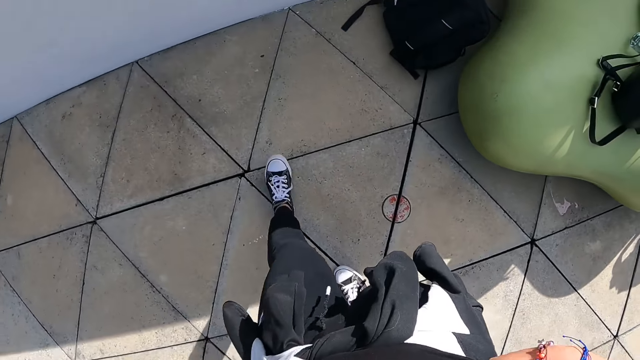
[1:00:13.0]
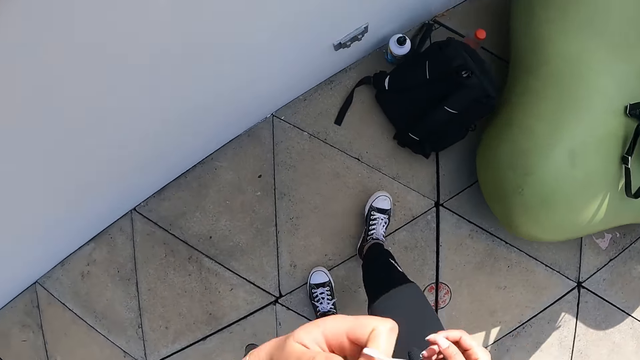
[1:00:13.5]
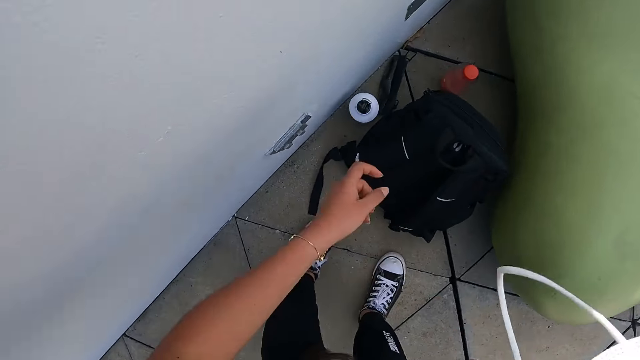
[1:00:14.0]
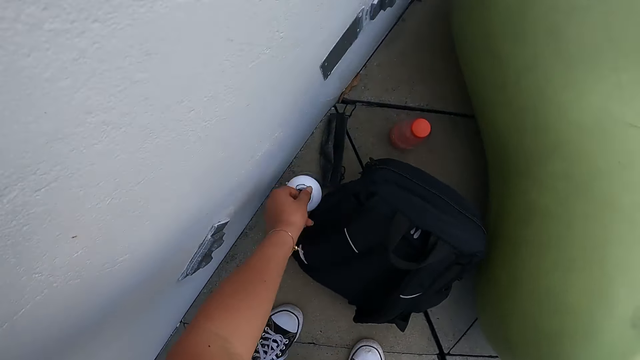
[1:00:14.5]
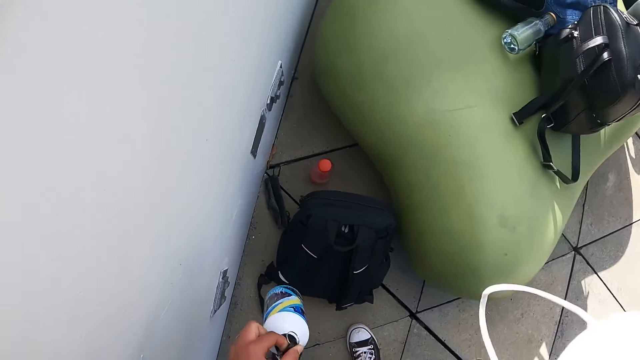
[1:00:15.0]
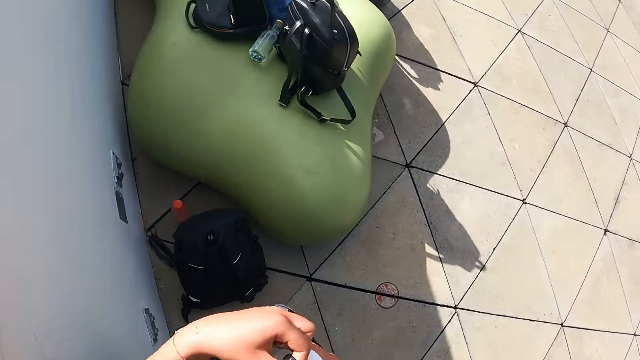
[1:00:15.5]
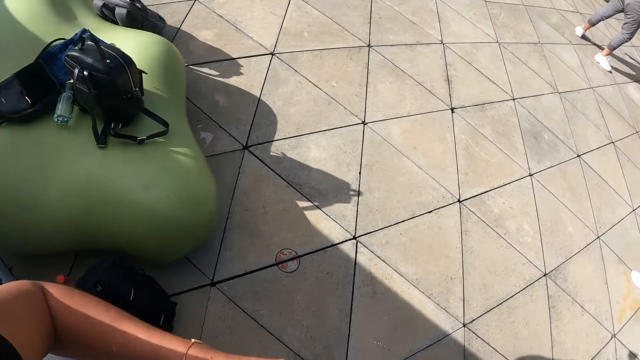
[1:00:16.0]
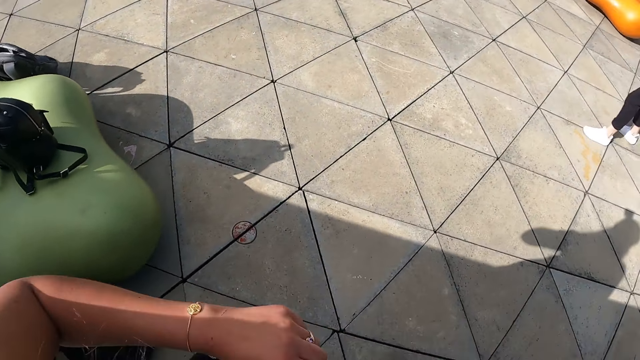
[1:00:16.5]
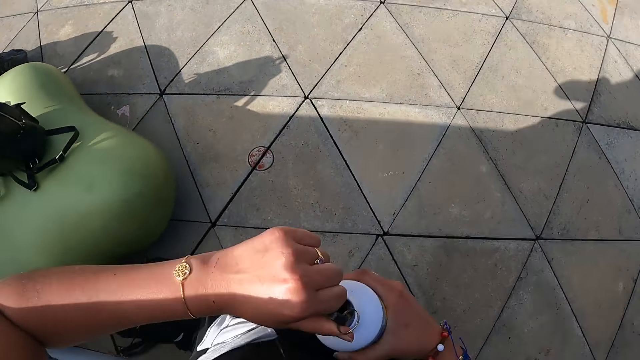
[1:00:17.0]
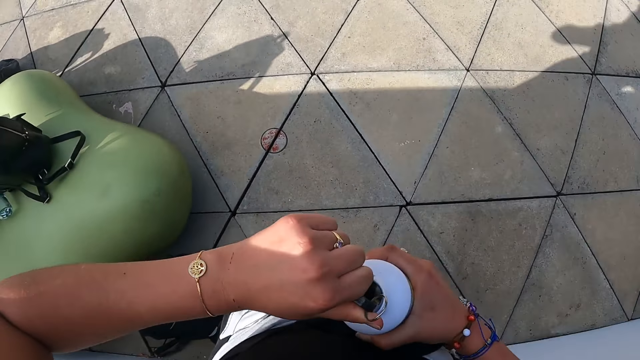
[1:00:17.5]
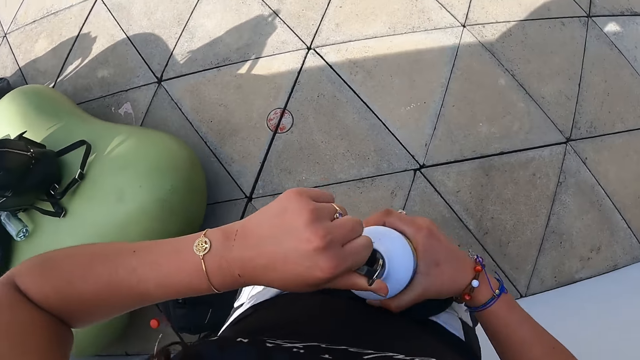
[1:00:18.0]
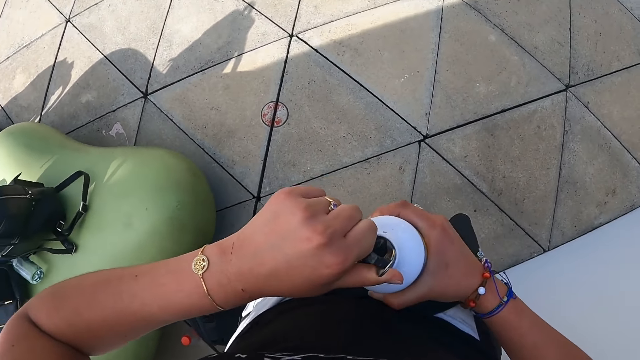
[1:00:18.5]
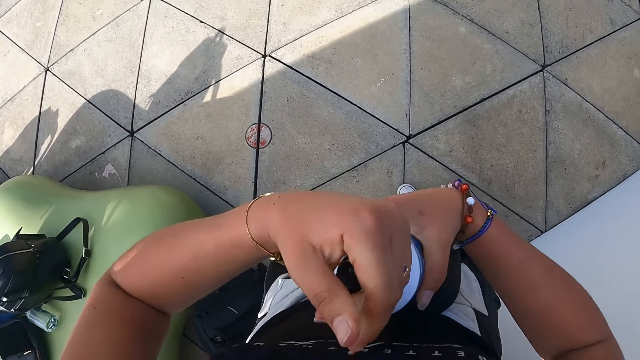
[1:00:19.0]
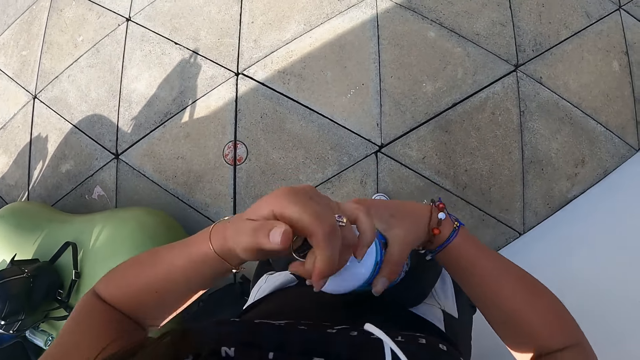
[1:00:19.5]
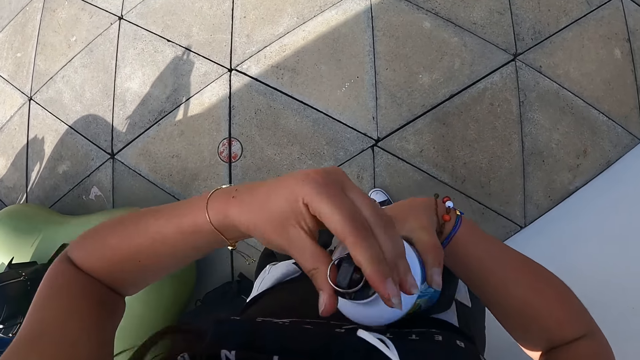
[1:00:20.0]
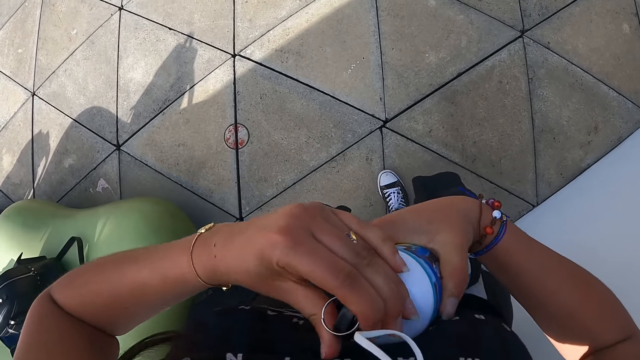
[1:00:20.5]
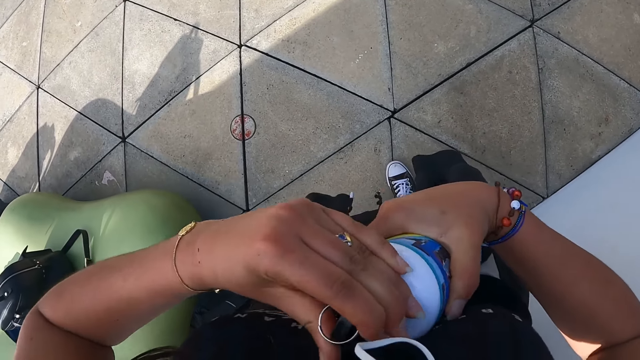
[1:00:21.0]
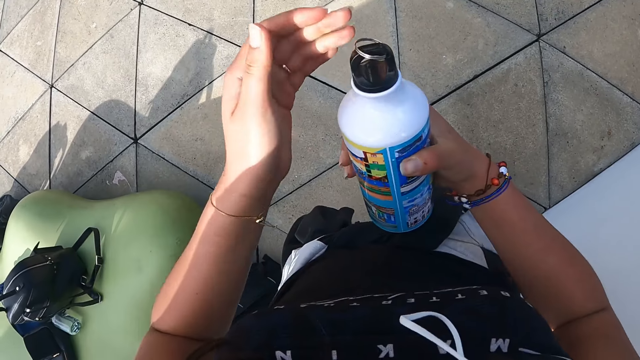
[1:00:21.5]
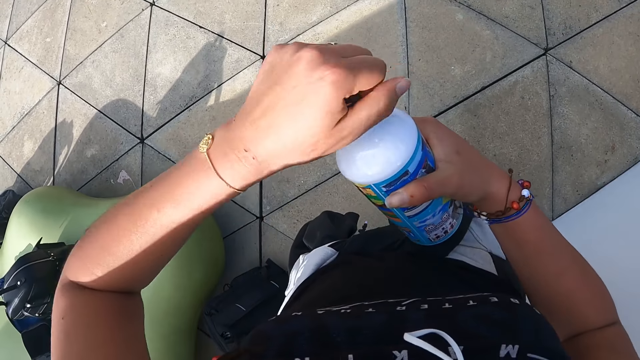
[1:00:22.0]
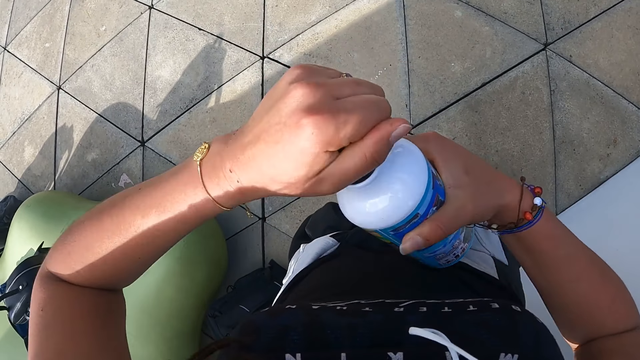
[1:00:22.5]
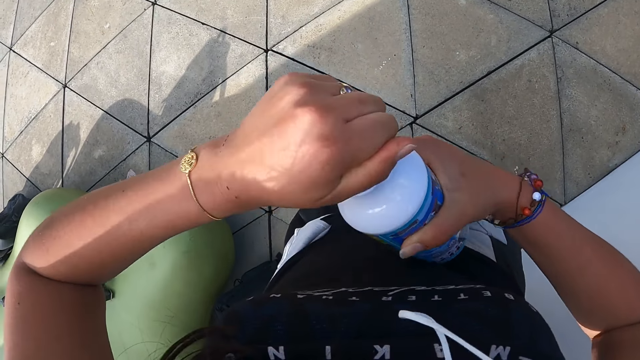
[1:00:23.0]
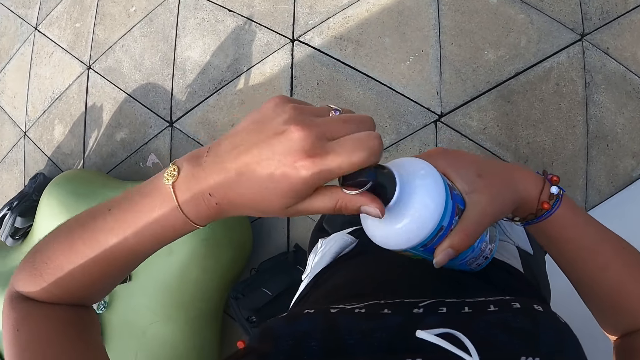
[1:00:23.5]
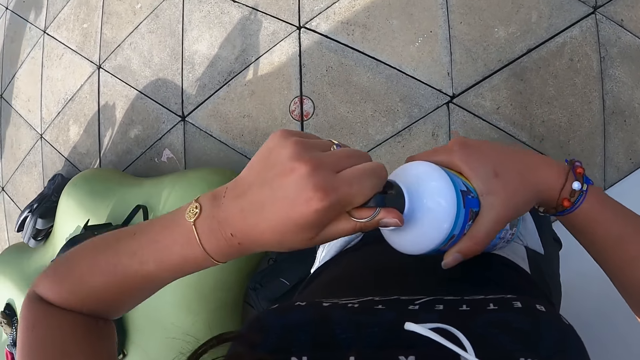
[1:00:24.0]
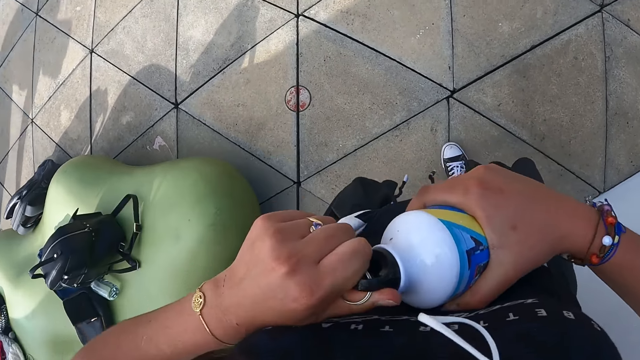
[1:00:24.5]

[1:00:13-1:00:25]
The camera wearer picks up a bottle from the floor with her left hand. She opens the bottle cap with her left hand.

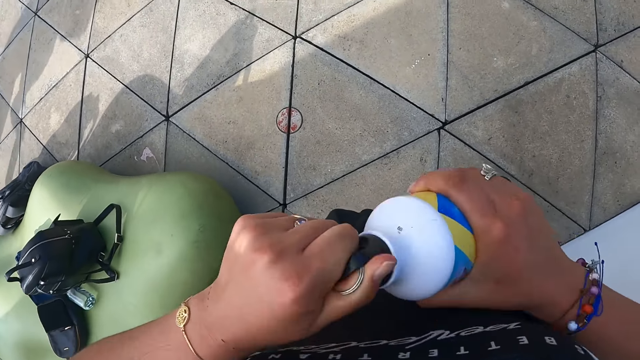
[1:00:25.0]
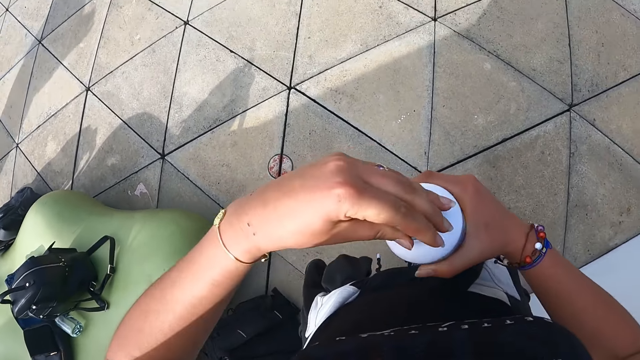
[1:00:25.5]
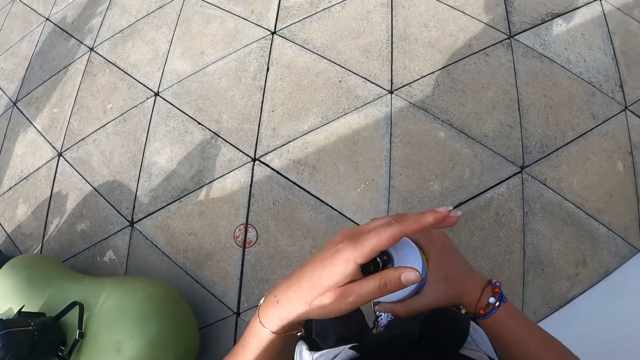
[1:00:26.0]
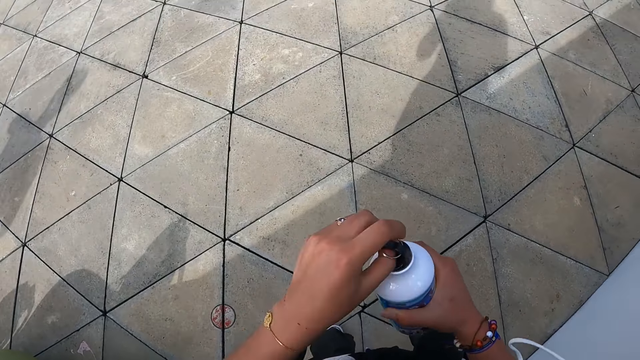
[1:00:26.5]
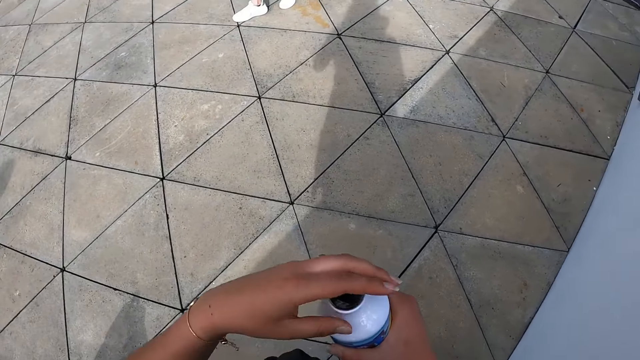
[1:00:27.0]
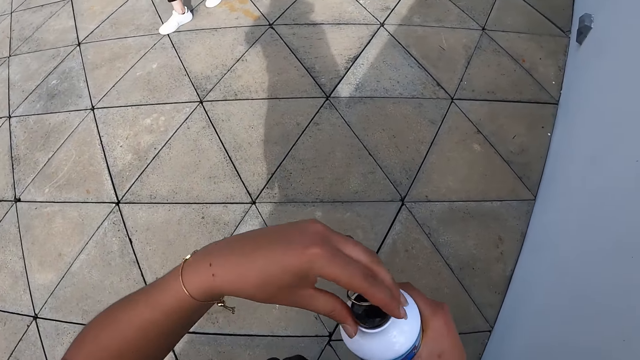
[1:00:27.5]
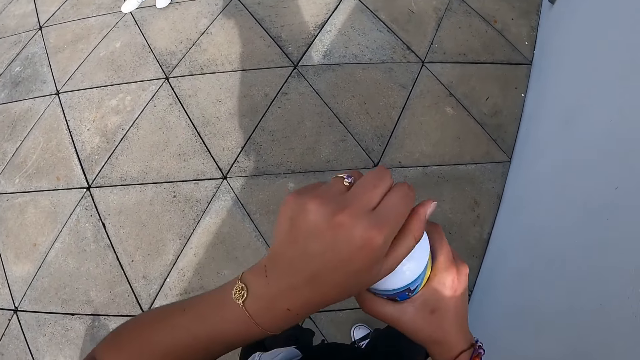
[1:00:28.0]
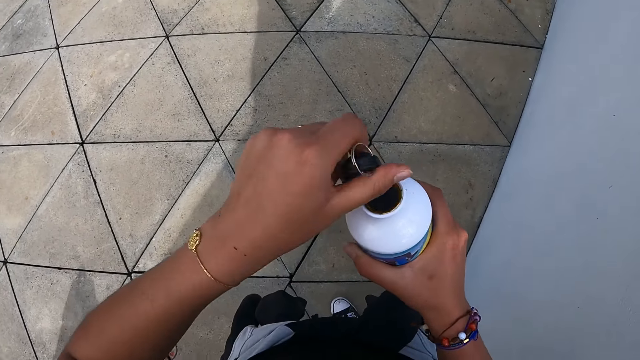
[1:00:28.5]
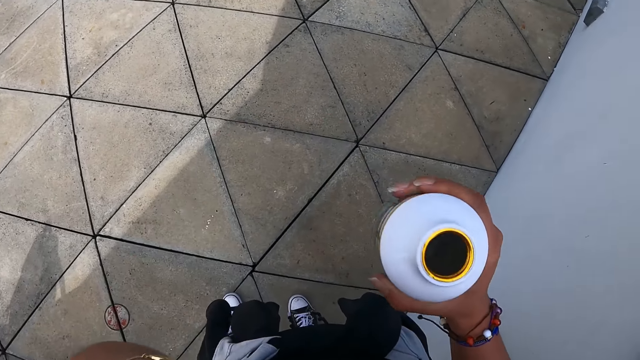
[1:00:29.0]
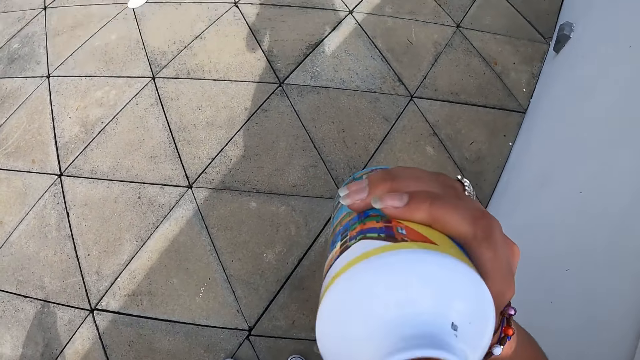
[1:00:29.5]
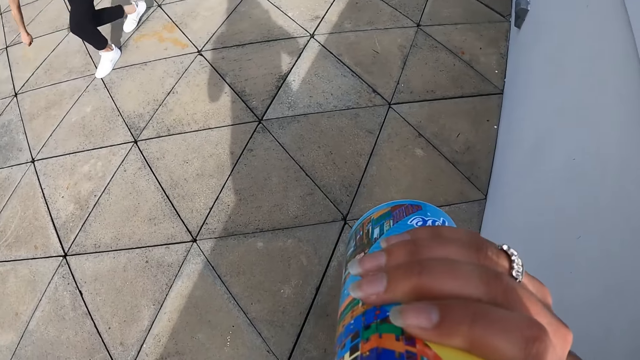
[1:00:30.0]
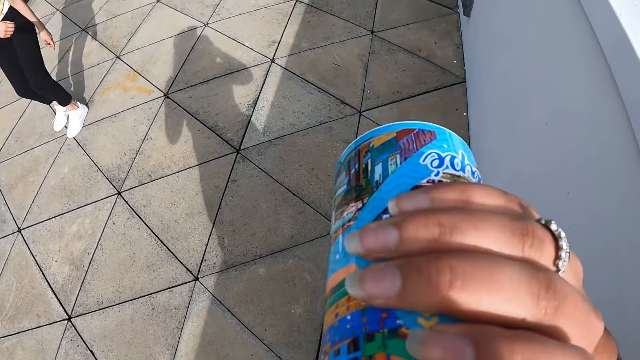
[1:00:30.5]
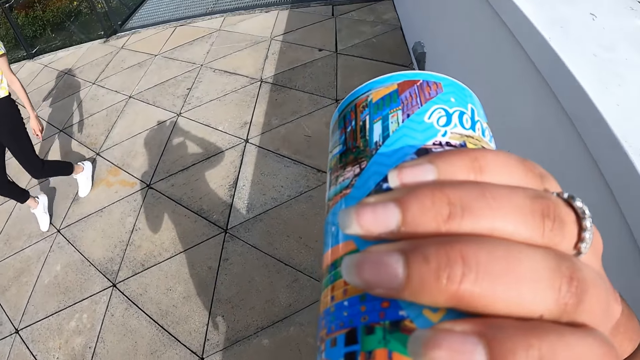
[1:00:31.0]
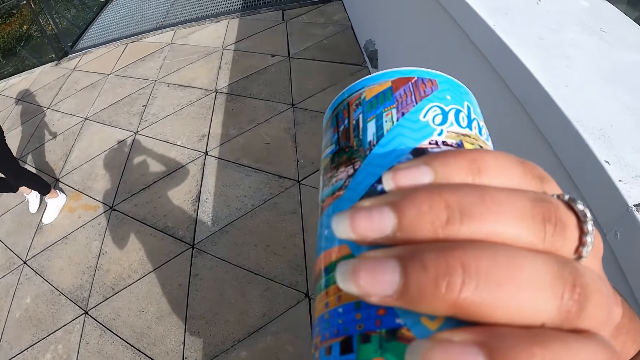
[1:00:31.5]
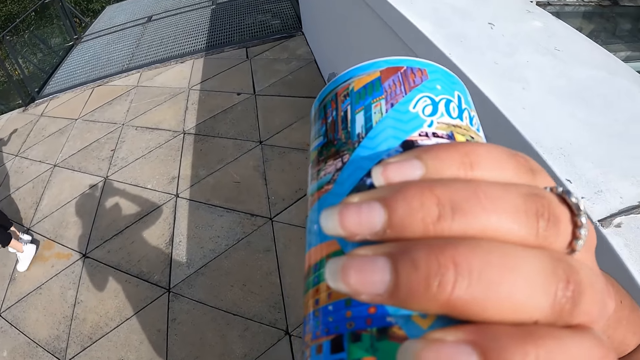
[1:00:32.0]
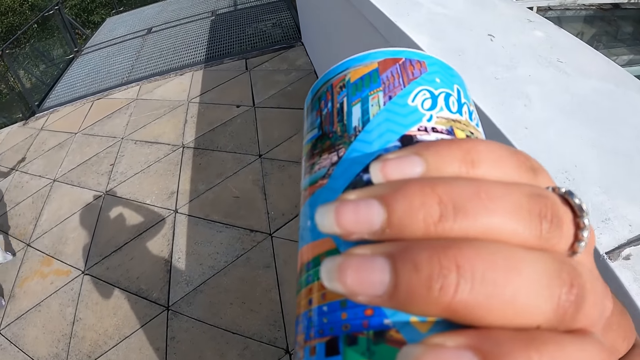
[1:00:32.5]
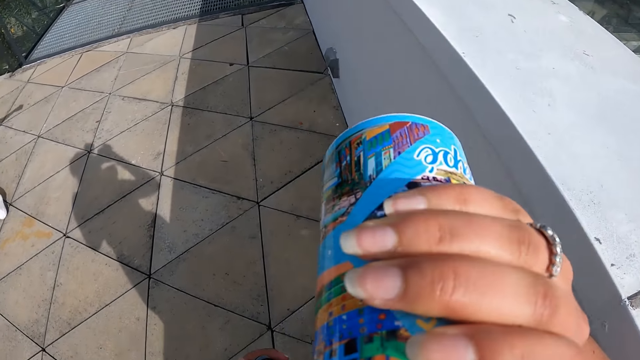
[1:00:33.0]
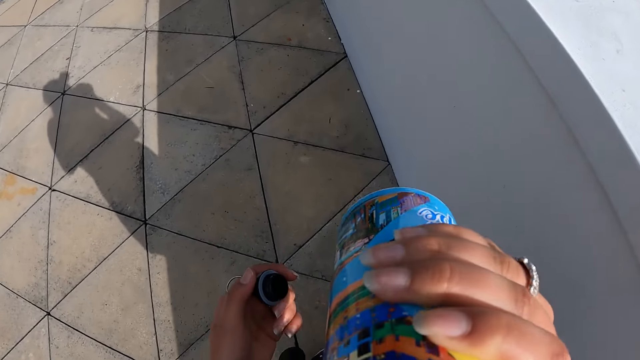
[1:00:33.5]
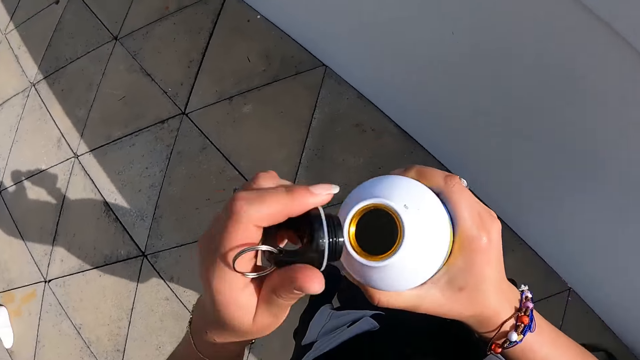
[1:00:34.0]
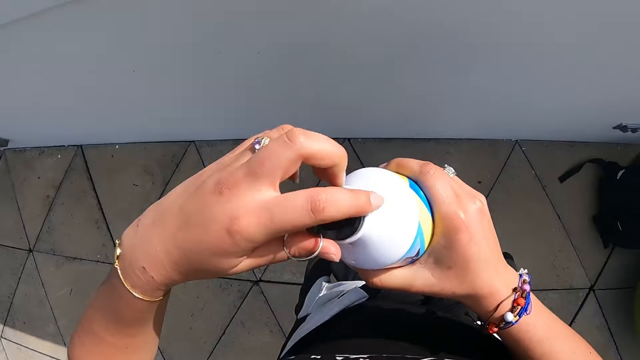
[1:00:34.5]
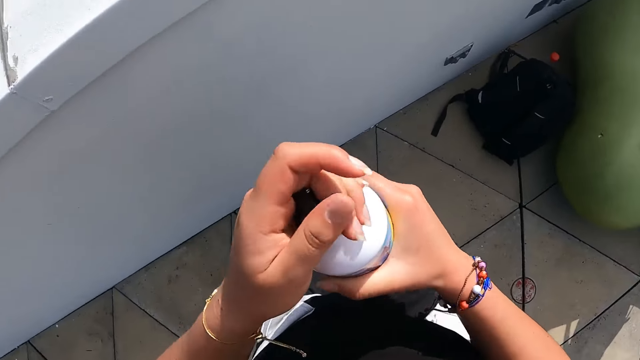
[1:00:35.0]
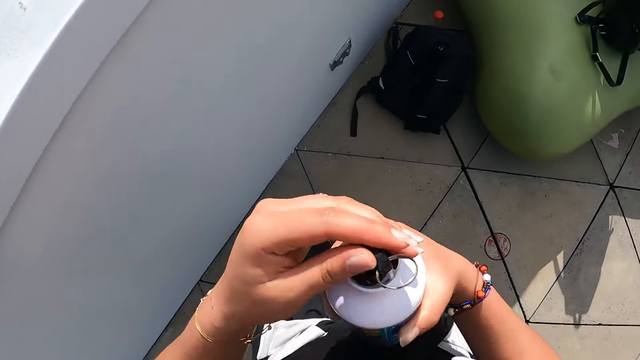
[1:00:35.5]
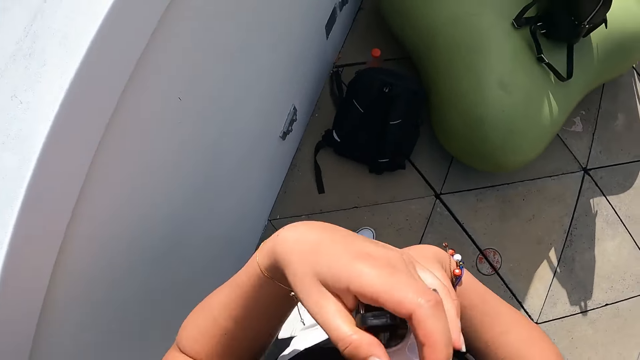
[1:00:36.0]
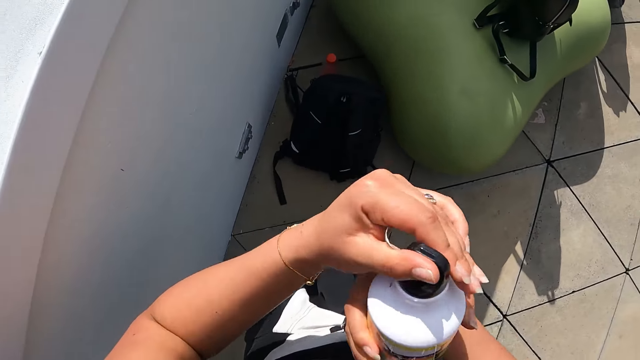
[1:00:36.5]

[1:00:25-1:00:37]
The camera wearer drinks from the bottle in her right hand. She closes the bottle cap with her left hand.
